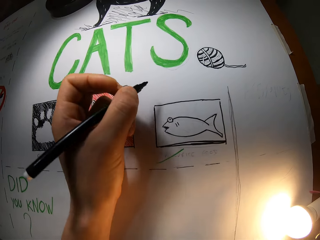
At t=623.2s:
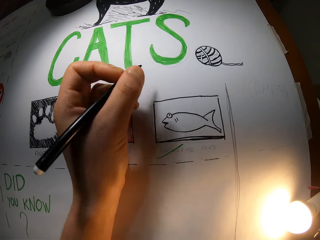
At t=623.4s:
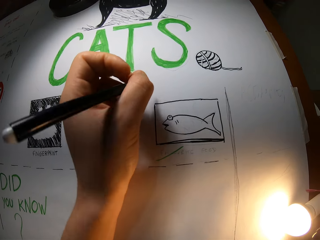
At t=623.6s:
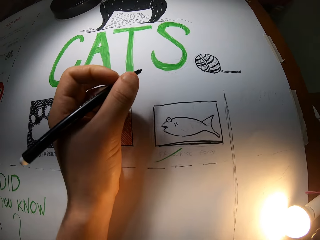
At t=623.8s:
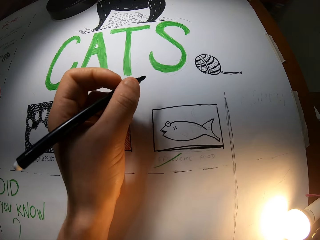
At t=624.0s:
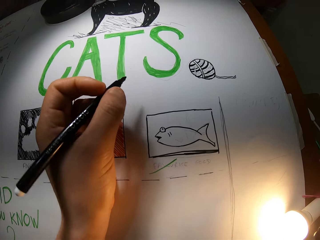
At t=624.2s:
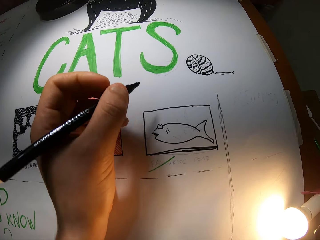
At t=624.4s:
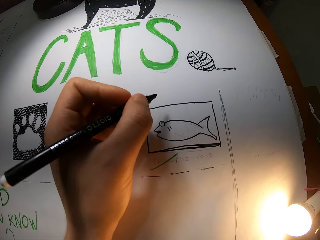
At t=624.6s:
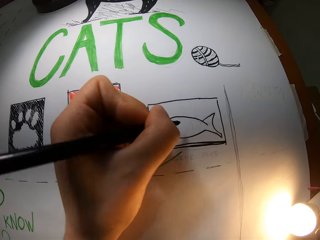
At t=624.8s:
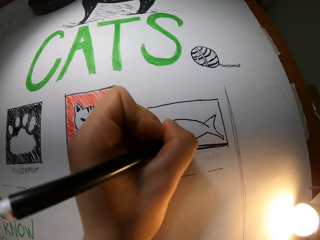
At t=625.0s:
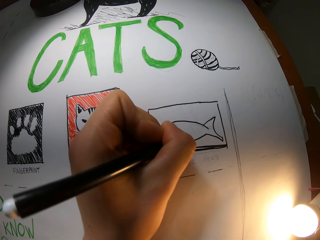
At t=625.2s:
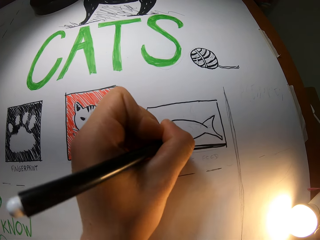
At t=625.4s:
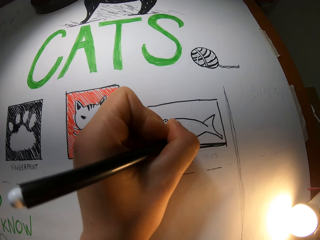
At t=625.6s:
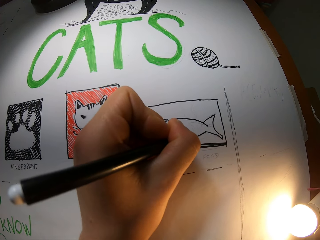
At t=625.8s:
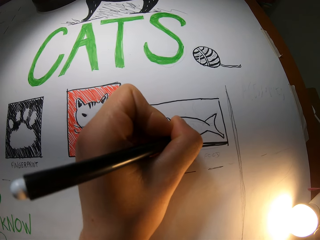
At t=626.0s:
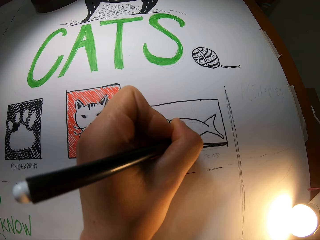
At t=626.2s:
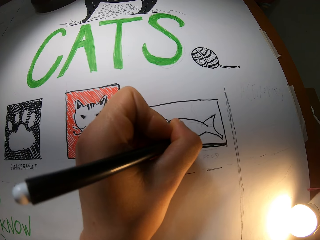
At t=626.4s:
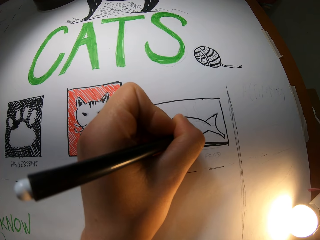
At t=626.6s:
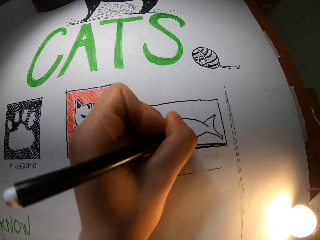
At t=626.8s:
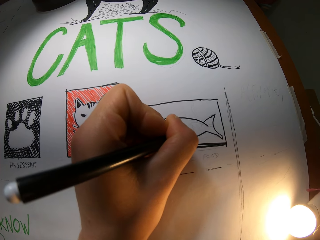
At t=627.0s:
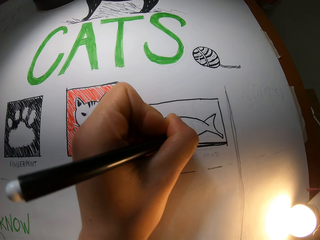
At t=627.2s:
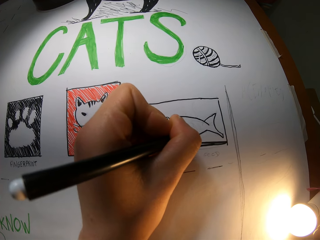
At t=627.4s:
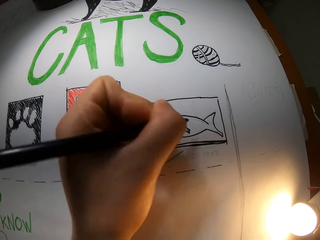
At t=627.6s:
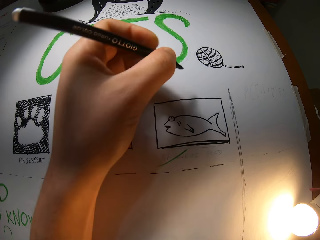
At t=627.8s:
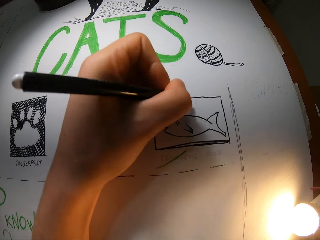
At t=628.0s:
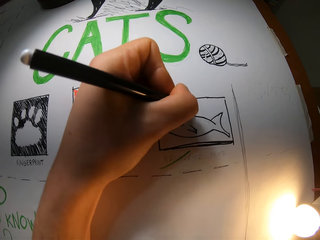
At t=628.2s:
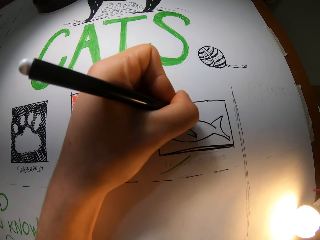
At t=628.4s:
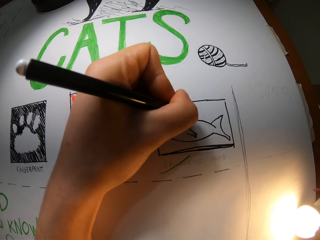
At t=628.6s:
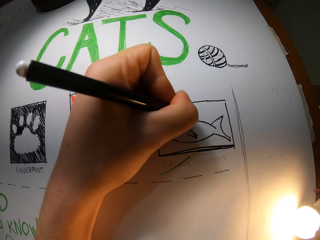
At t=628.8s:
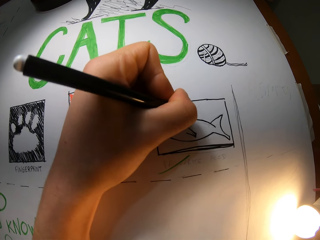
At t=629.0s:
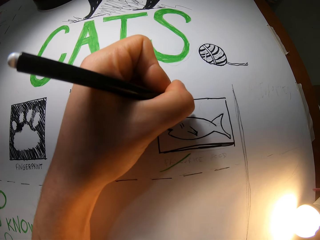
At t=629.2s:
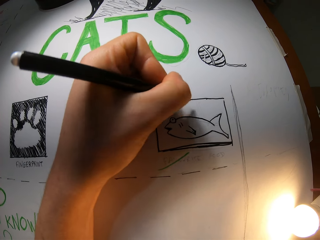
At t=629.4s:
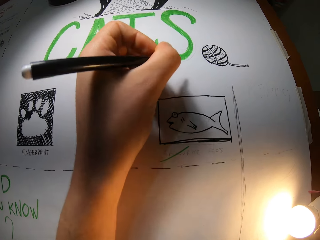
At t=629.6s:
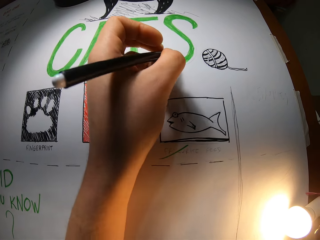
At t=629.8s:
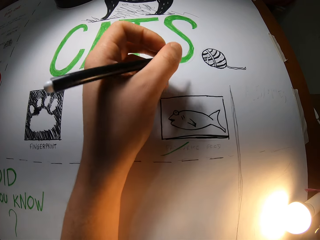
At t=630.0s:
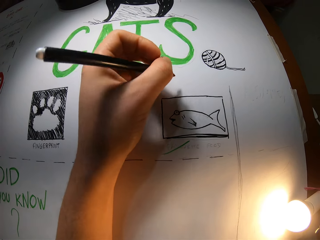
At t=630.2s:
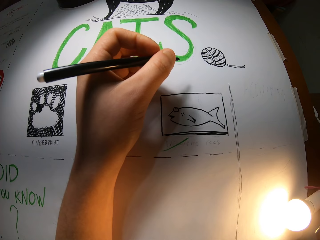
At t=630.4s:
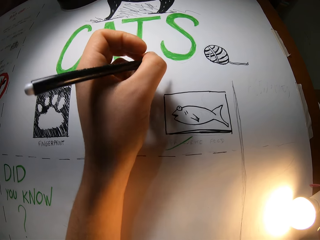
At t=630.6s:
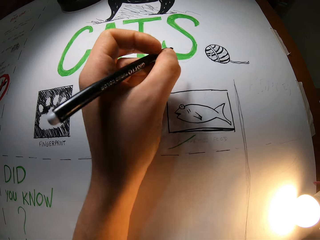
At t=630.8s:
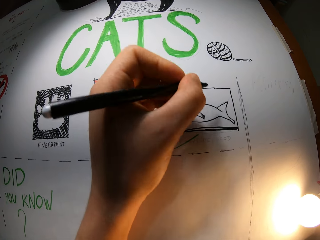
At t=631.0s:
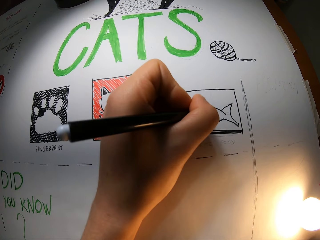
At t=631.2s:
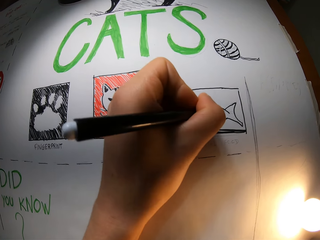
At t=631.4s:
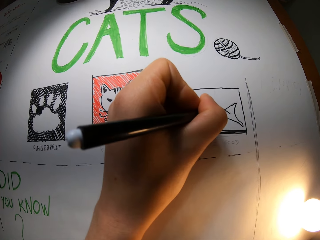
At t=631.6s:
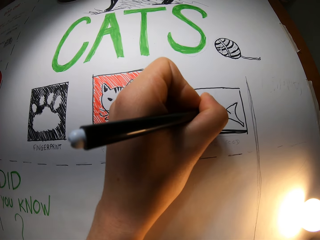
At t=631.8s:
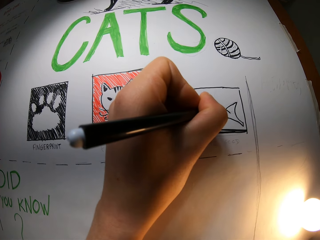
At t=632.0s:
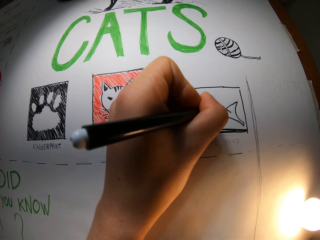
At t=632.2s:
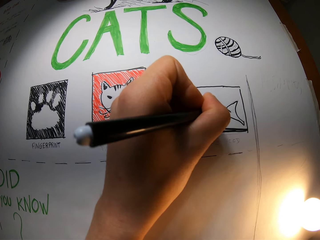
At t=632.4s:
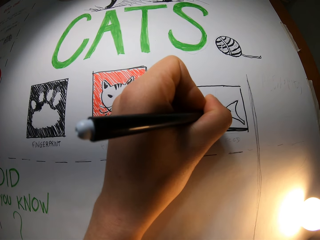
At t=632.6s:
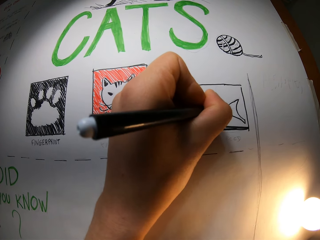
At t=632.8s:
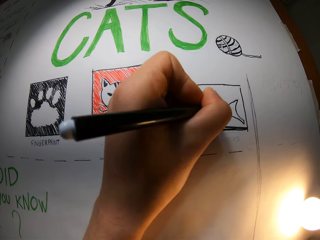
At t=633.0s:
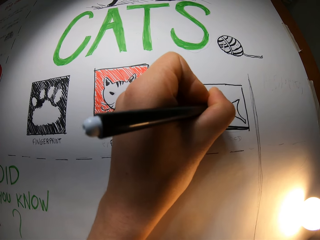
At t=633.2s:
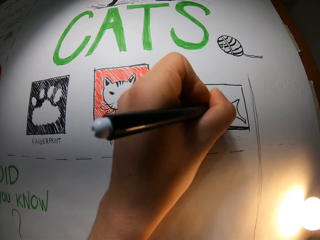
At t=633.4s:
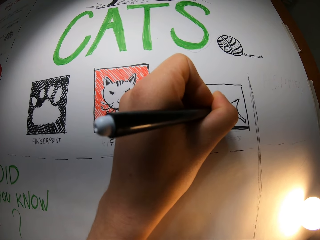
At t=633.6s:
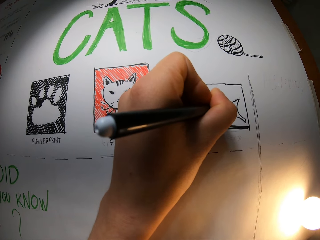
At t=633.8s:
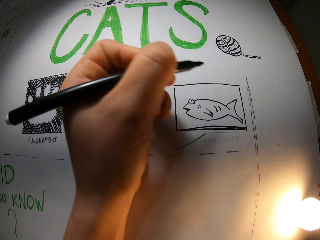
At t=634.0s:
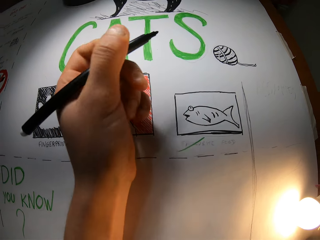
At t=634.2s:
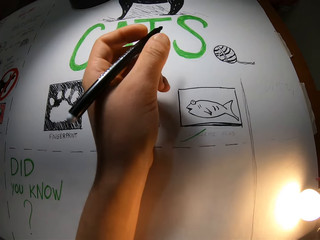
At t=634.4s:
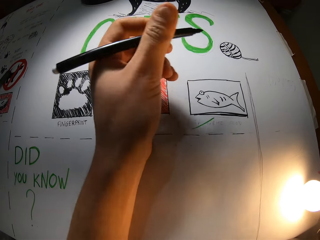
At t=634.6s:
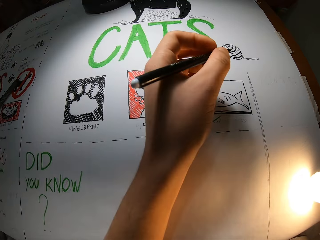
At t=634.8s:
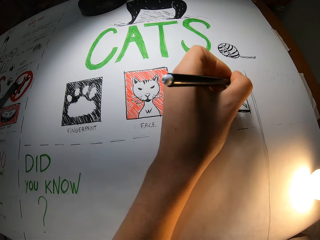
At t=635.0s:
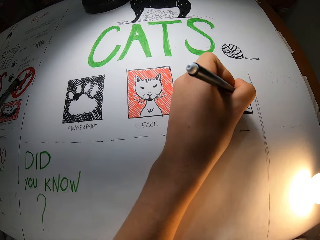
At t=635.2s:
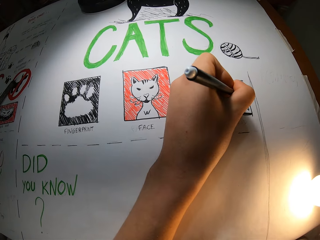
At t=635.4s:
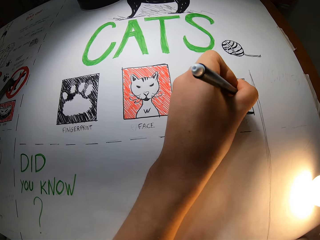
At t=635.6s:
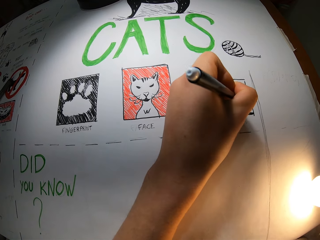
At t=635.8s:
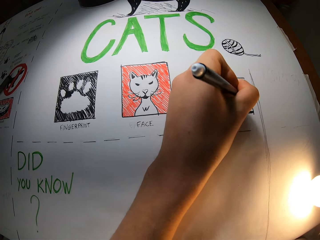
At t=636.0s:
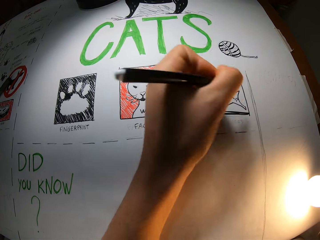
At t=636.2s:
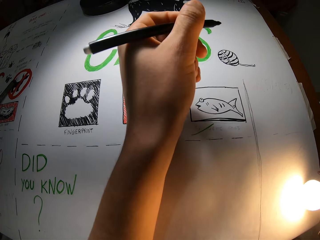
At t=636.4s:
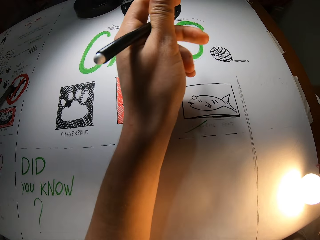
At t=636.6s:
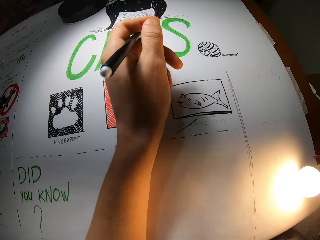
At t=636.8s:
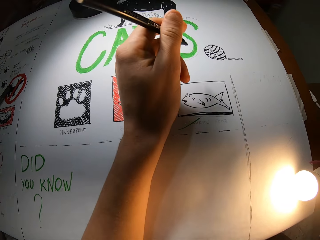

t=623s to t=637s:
The camera wearer draws the sketching repeatedly.

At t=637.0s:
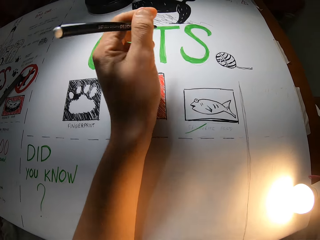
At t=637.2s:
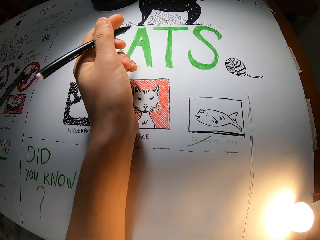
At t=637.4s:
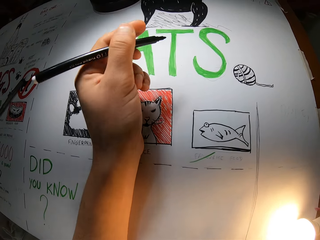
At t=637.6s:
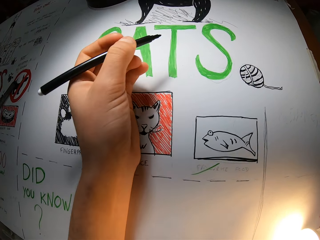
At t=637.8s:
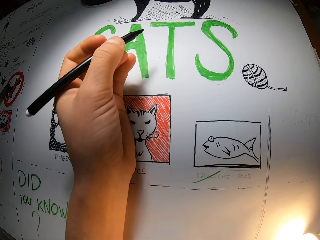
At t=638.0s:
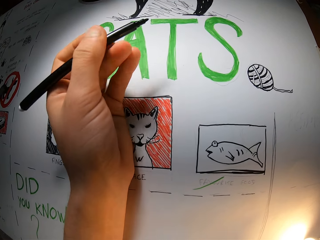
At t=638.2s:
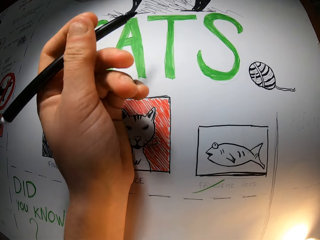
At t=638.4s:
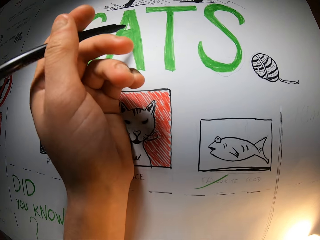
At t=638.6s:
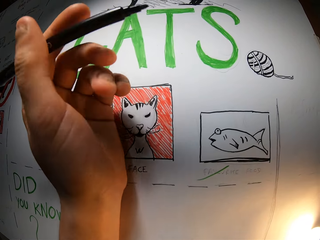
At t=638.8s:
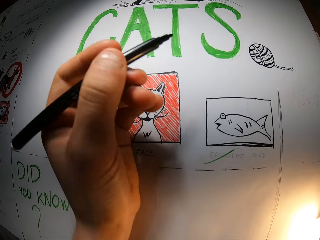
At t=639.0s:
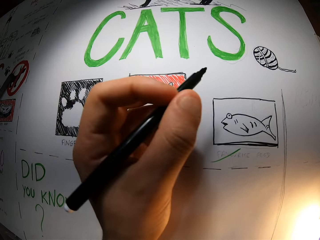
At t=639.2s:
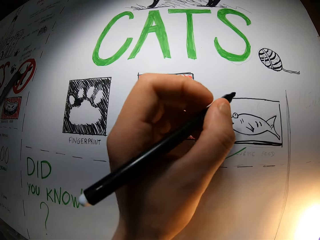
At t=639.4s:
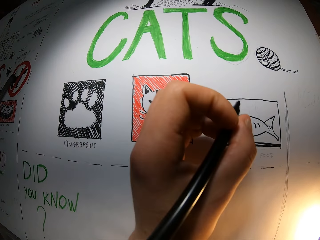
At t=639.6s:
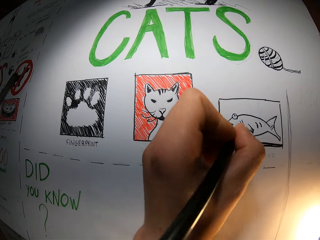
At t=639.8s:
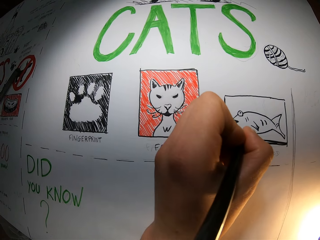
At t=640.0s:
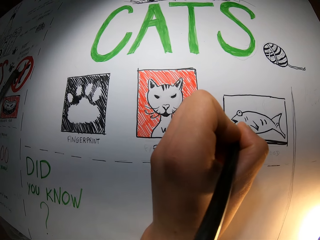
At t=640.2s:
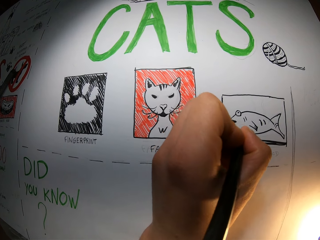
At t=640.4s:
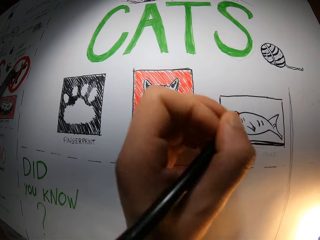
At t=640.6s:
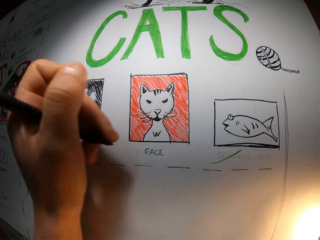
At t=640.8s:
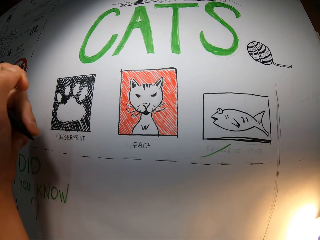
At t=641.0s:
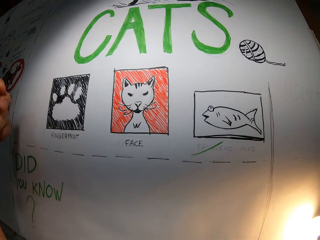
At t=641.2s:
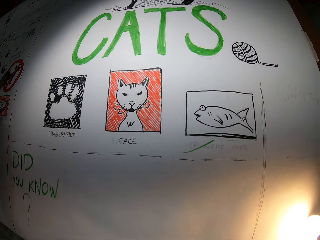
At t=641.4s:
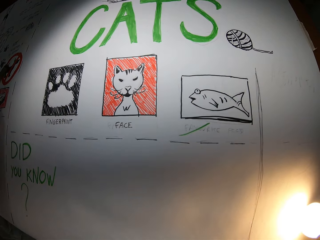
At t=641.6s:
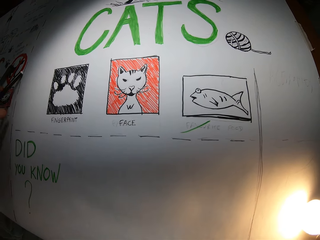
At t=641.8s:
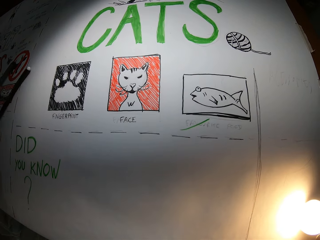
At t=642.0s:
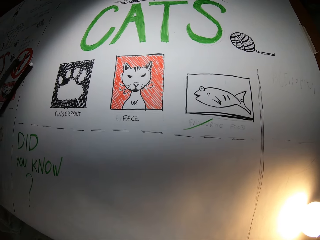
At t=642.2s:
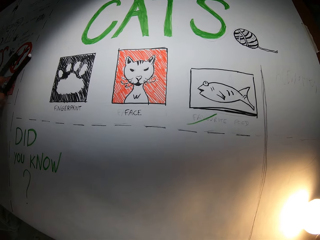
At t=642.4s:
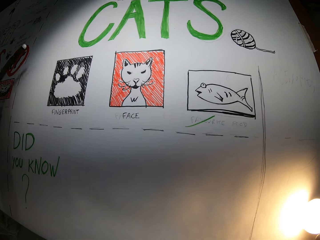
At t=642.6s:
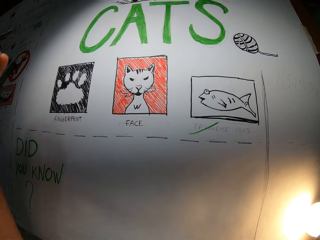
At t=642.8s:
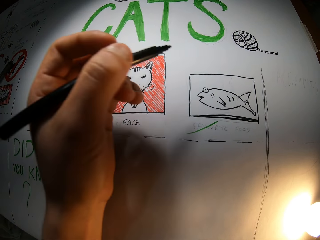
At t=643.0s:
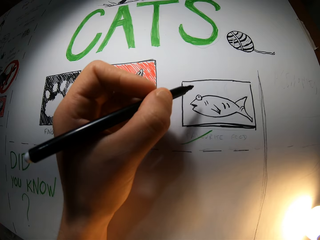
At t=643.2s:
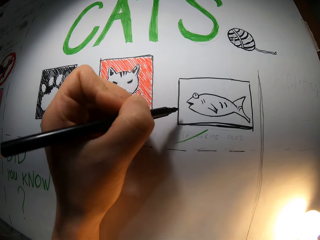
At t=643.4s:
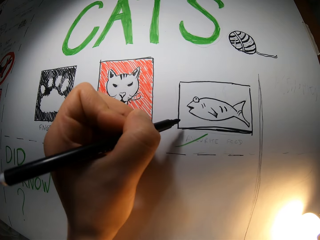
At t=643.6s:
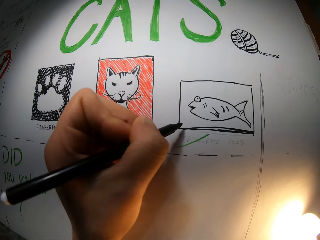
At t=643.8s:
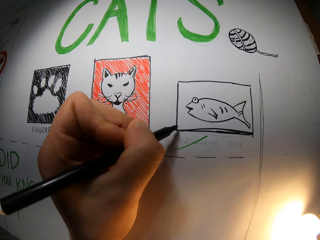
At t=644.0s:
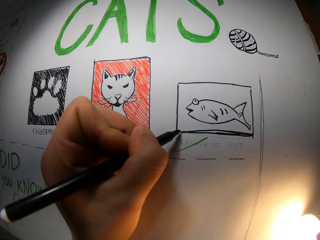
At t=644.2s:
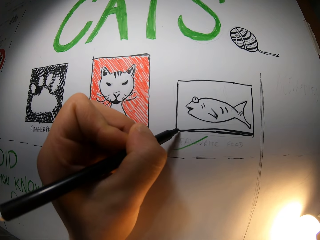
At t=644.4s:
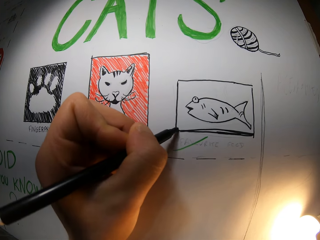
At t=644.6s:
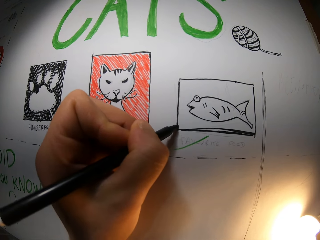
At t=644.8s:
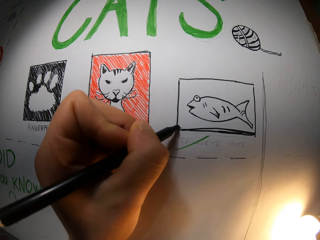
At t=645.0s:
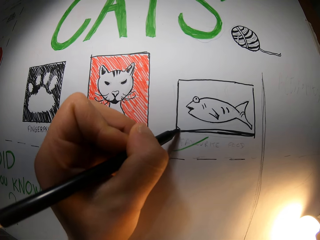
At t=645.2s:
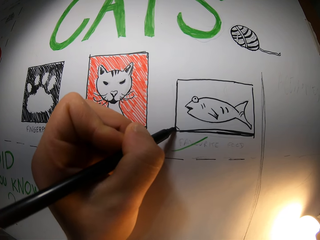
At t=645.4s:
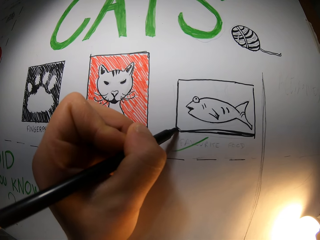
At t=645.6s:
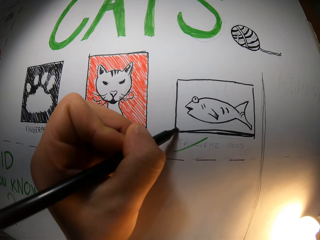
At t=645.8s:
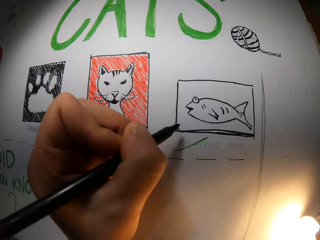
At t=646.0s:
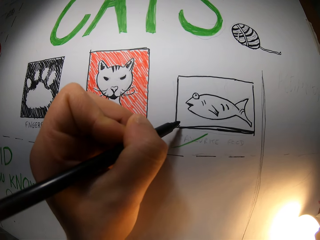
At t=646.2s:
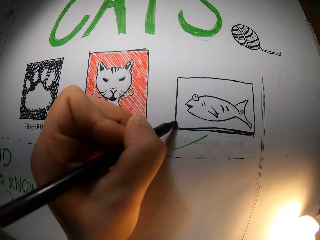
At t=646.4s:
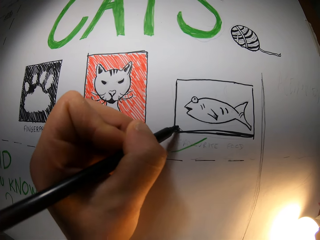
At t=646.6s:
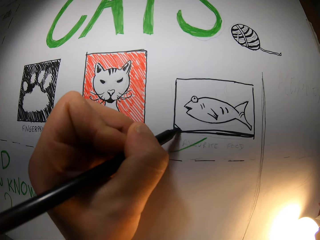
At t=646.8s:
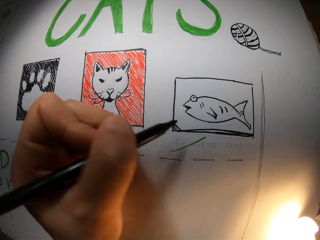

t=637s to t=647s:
The camera wearer holds the pen with her left hand. She moves the pen in the left hand. She drops the marker on the cardboard with her left hand. She picks up the marker from the cardboard with her left hand. She draws on the cardboard with the marker in her left hand.
